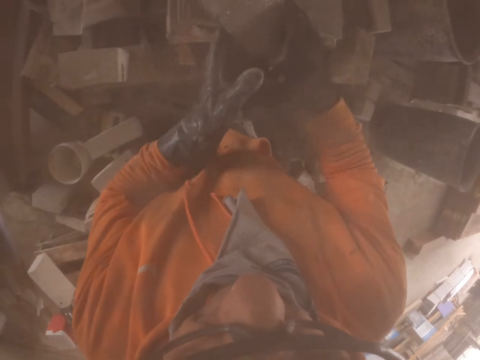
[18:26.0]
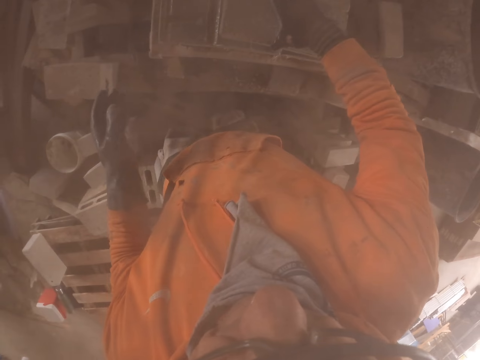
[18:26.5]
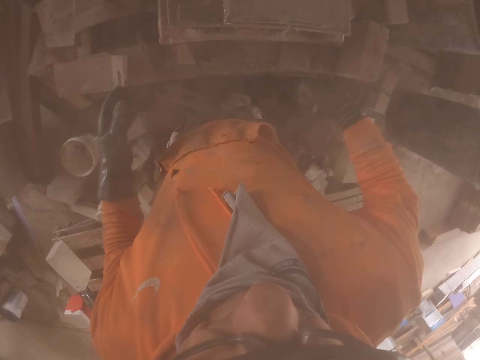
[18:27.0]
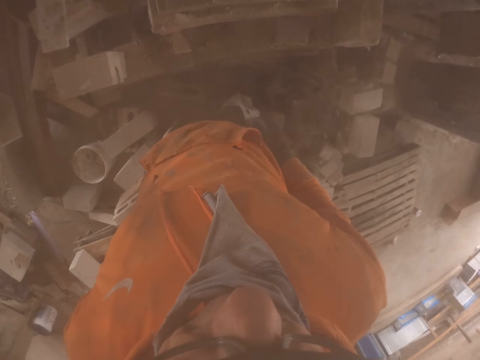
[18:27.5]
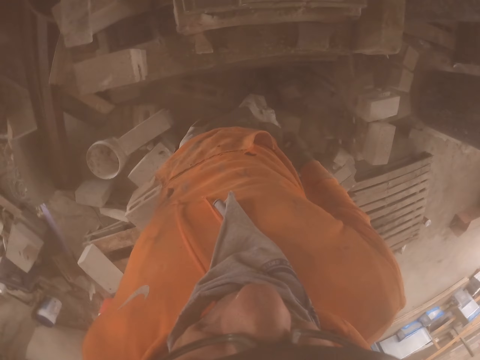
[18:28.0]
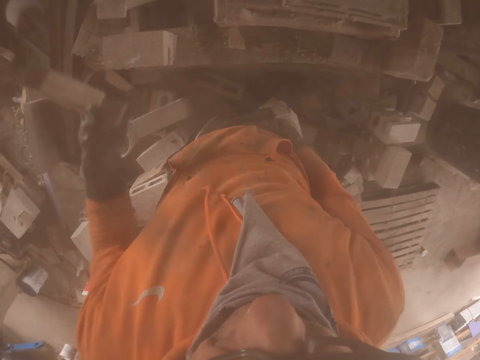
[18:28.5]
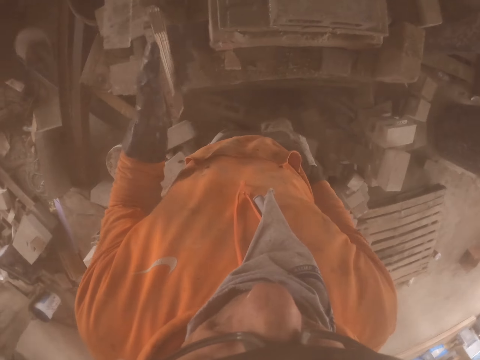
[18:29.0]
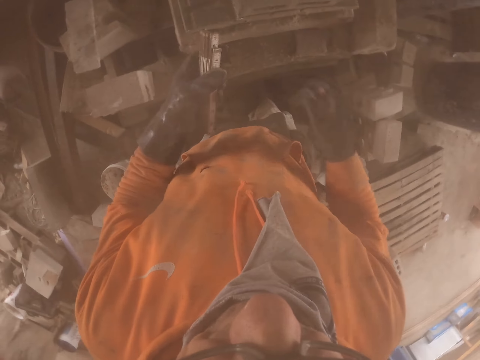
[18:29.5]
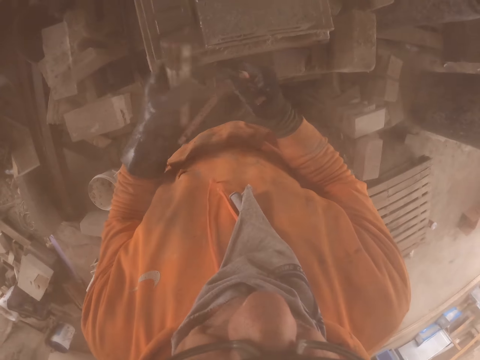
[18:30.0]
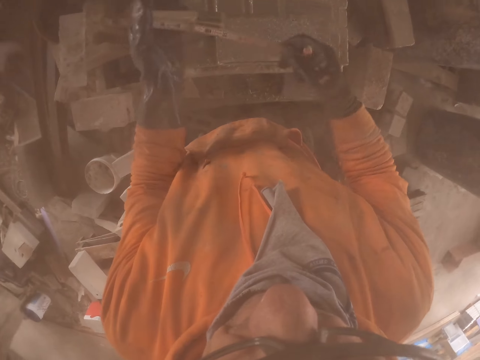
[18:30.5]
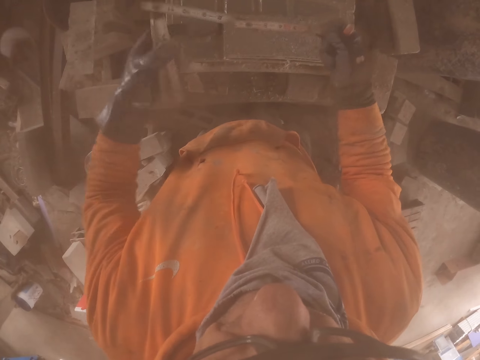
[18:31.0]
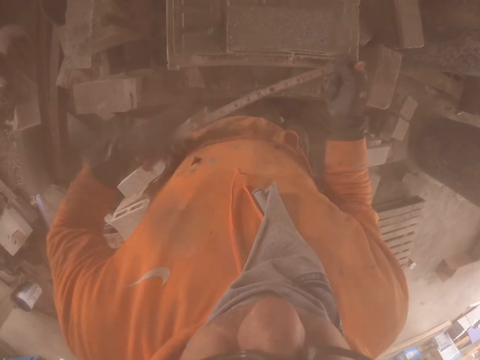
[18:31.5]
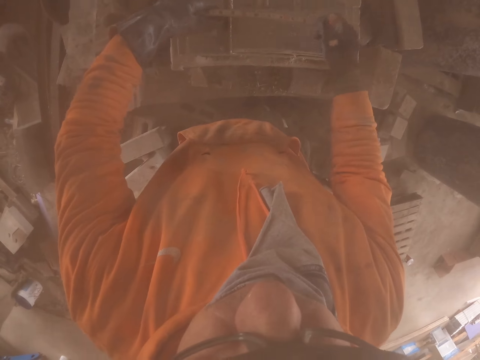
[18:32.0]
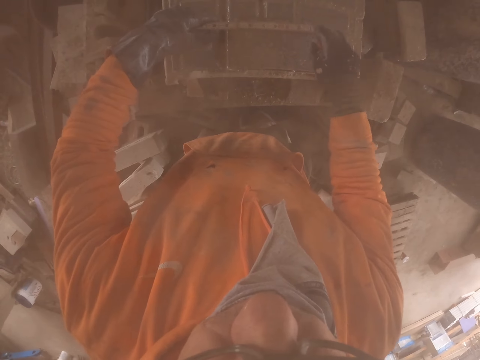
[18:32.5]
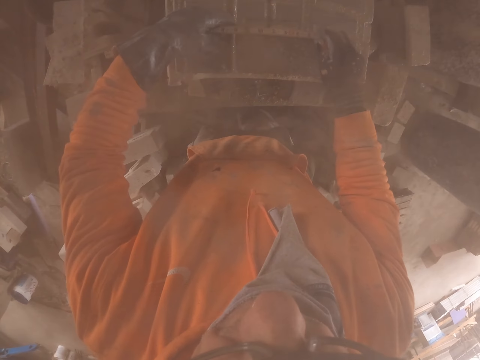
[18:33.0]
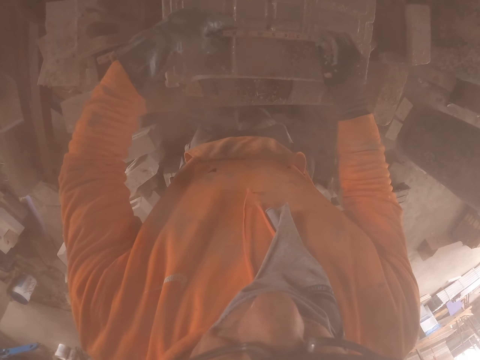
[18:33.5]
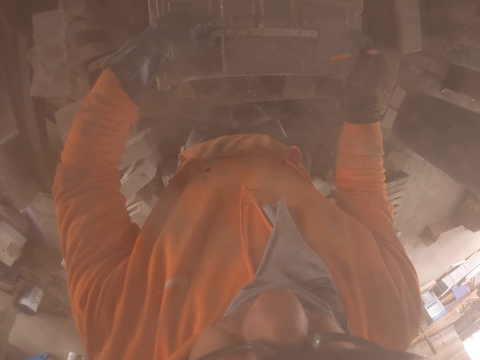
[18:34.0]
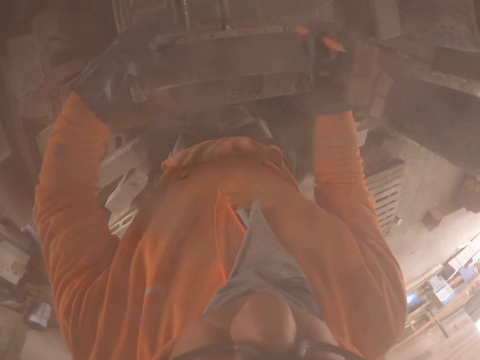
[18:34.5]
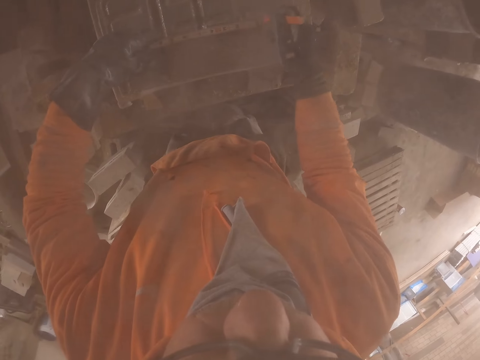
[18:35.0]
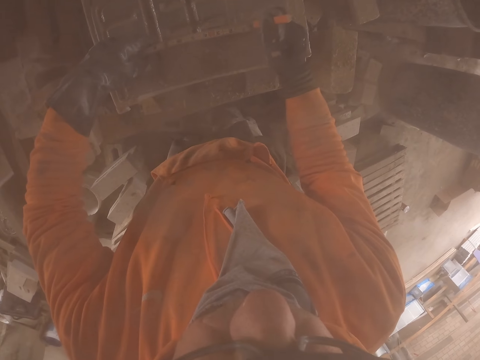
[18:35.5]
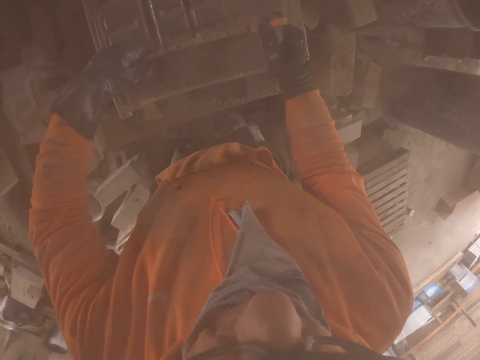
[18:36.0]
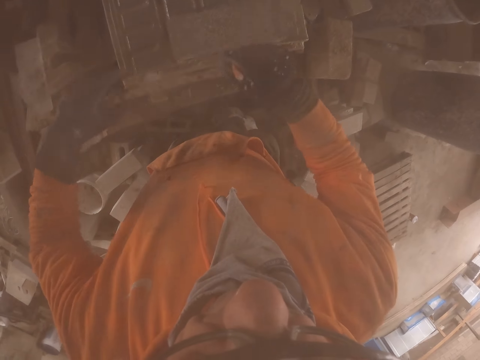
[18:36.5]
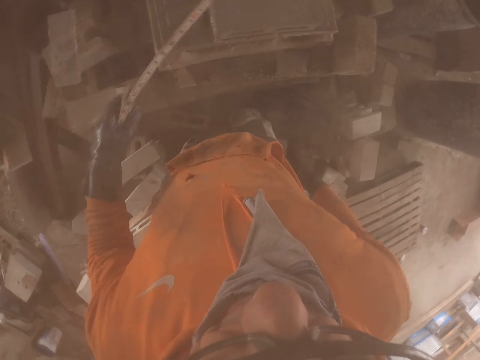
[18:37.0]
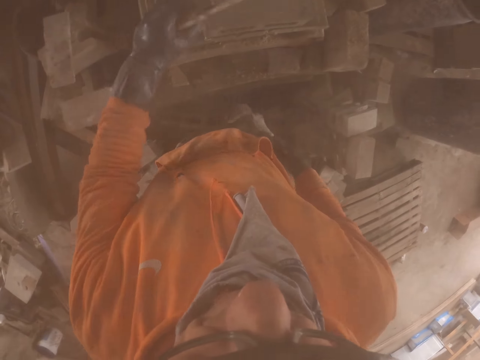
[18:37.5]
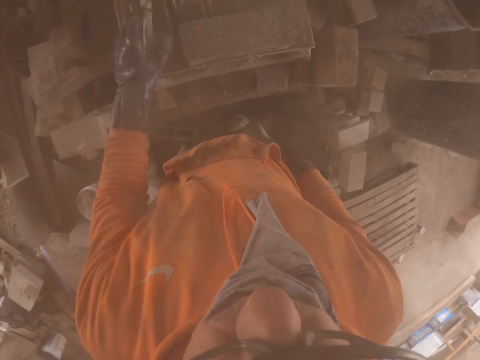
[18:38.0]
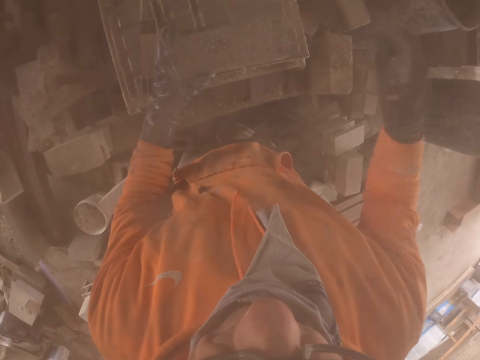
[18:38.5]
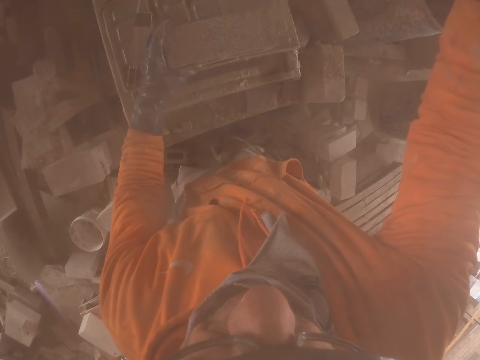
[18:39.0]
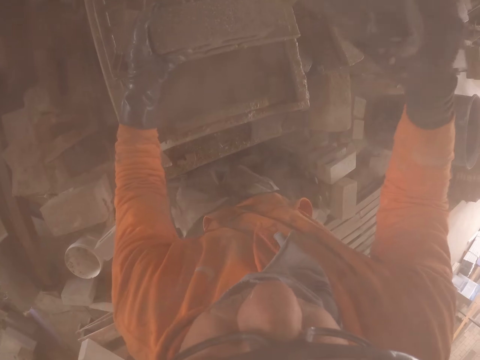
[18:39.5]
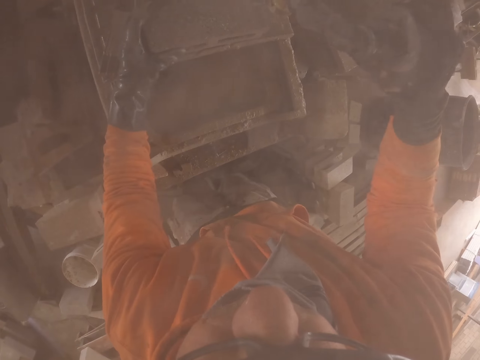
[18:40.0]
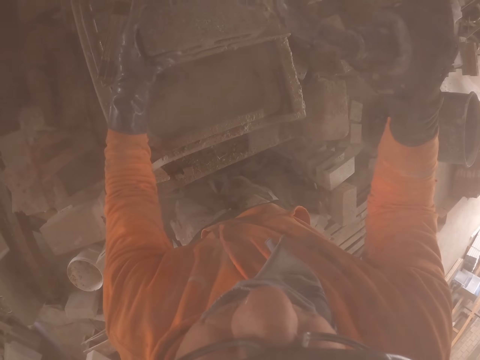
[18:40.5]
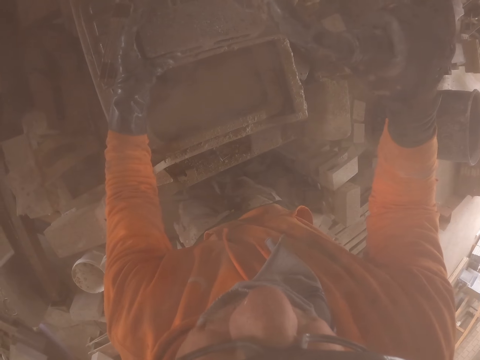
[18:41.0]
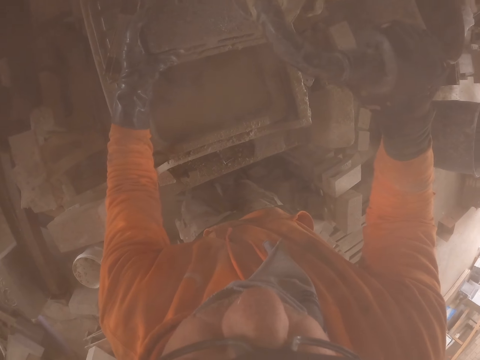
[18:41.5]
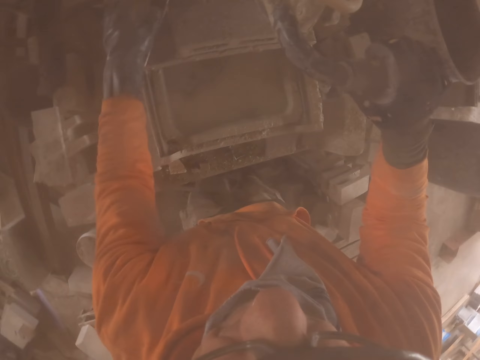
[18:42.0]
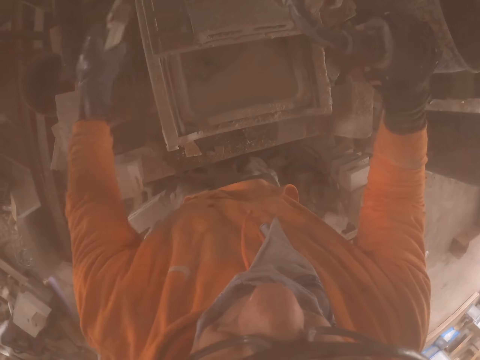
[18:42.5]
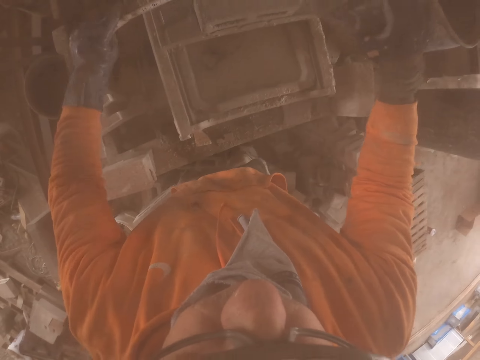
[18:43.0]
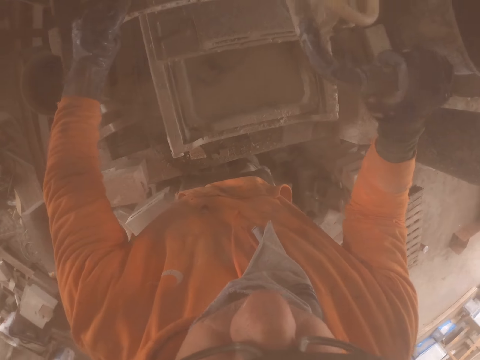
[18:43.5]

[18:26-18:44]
The camera wearer puts the brick on the brick maker or brick cutting machine. He takes a tape measure from his pocket. He measures the brick. He marks the brick with a pen or highlighter. He puts the highlighter in his pockets. He cuts the brick with the brick cutting machine.

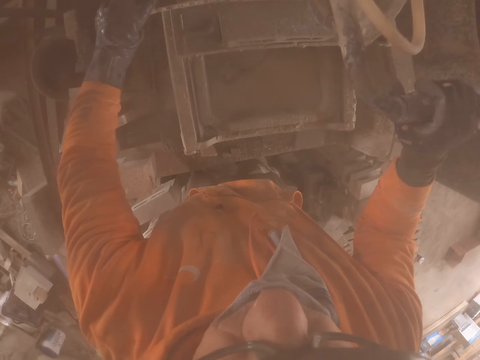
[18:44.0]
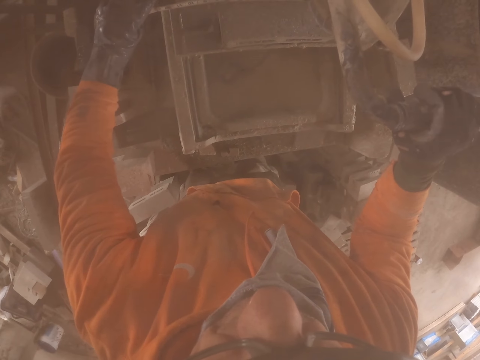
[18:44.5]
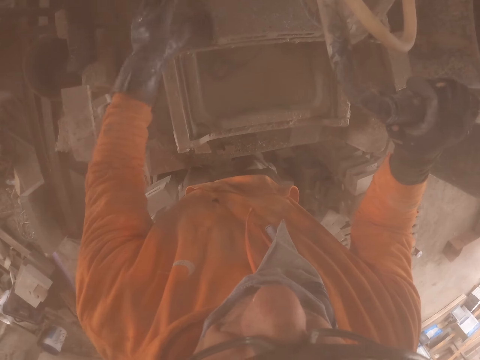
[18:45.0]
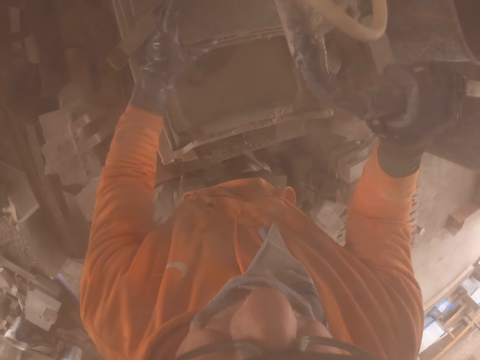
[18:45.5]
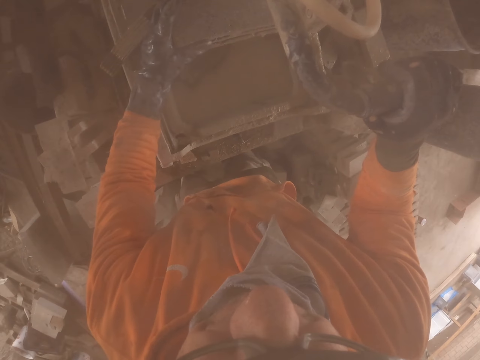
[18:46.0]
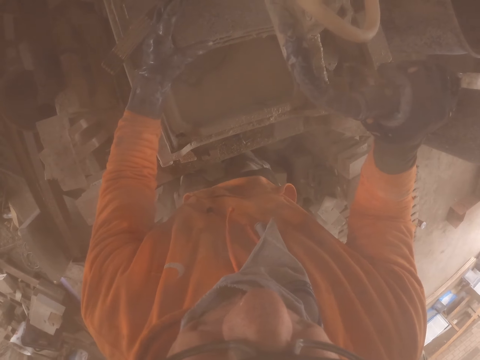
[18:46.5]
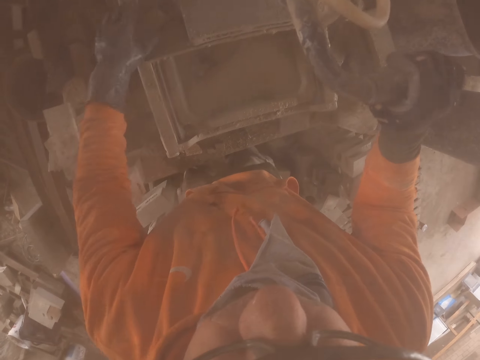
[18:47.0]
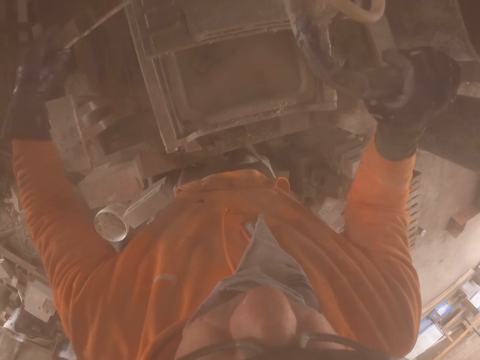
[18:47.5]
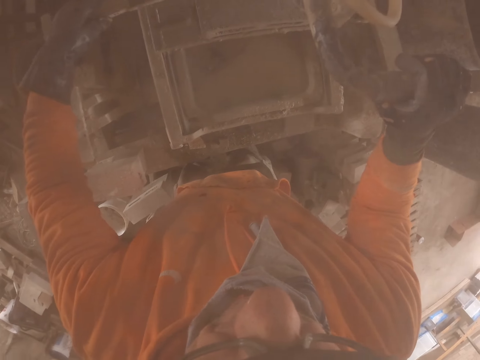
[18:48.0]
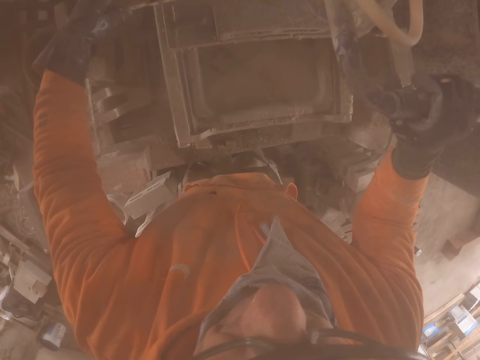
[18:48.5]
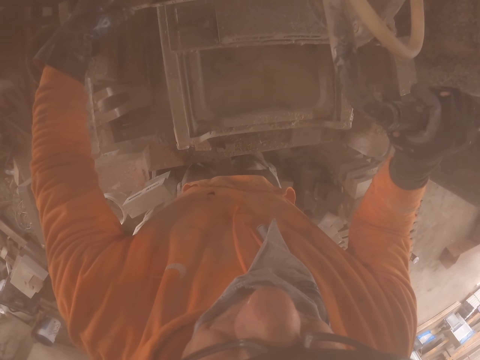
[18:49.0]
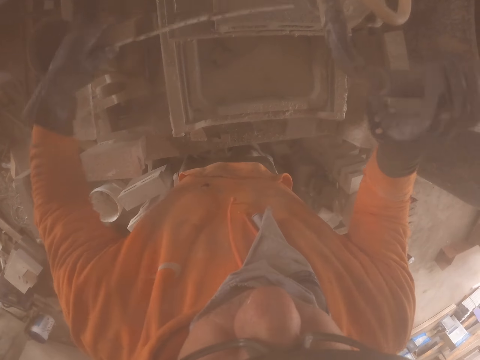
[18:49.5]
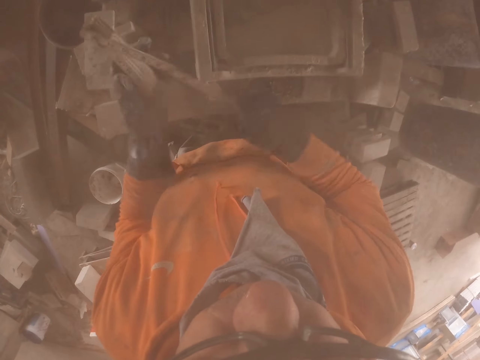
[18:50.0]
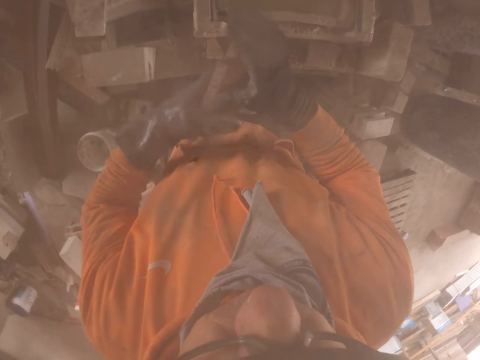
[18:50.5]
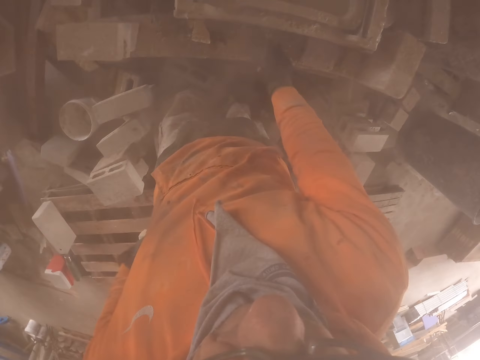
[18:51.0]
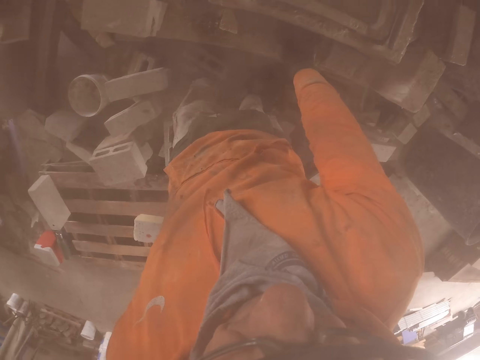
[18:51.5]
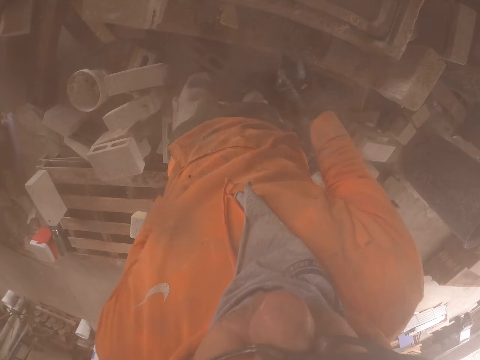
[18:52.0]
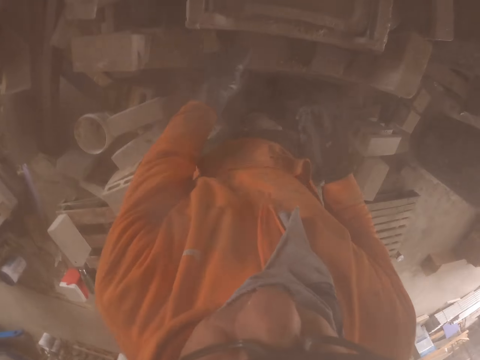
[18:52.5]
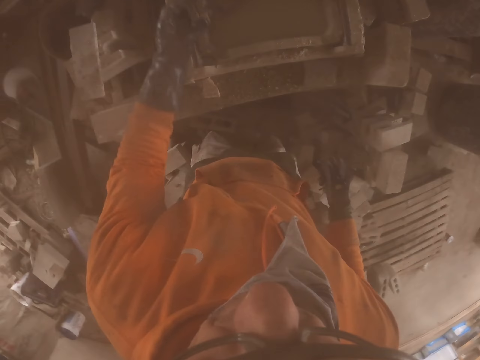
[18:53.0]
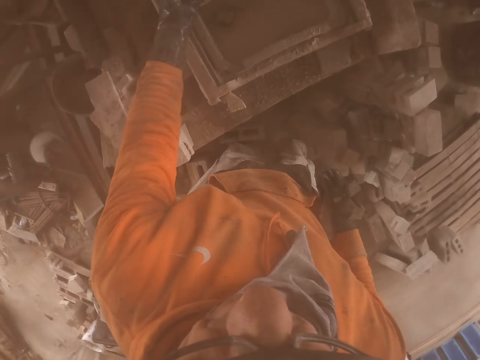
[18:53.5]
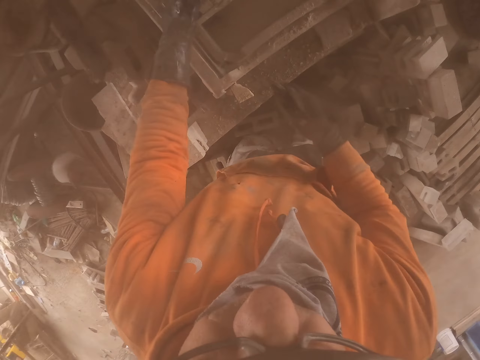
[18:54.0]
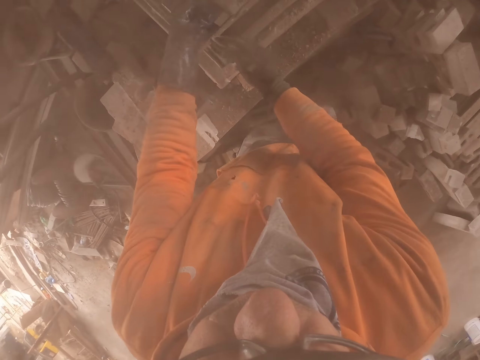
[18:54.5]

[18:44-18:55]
The camera wearer measures the brick. They fold the tape measure. They put the tape measure in the pocket.
